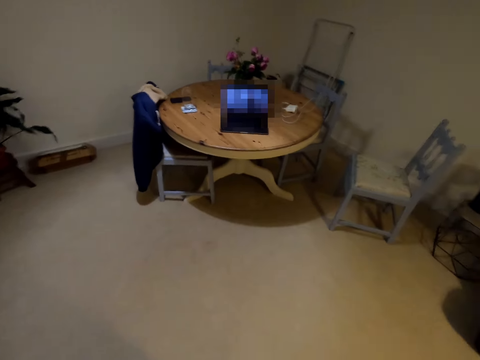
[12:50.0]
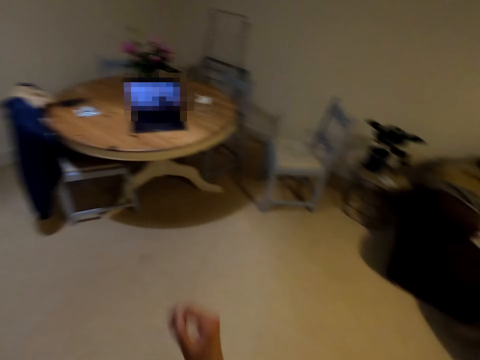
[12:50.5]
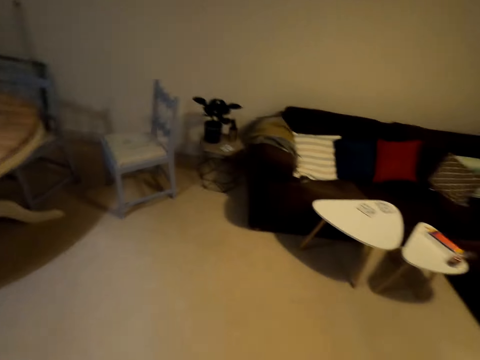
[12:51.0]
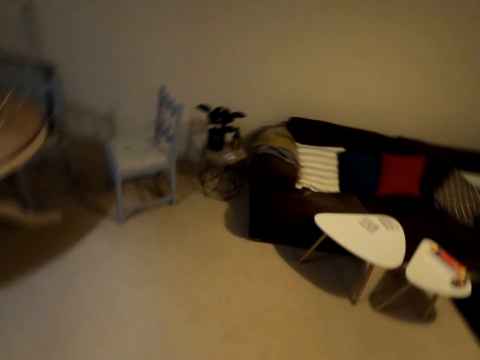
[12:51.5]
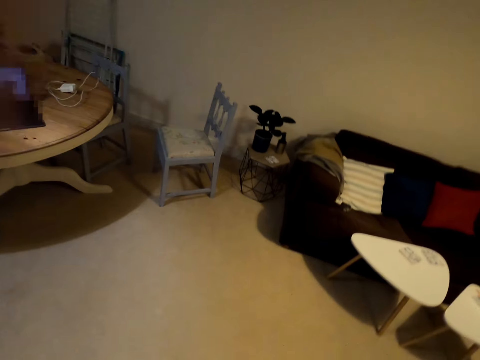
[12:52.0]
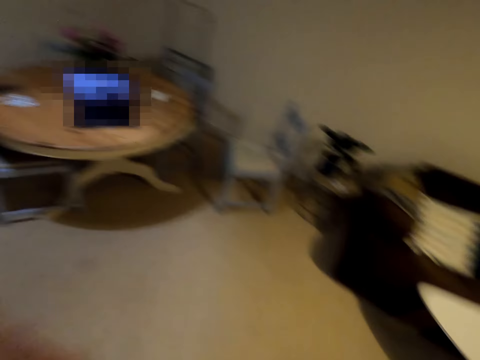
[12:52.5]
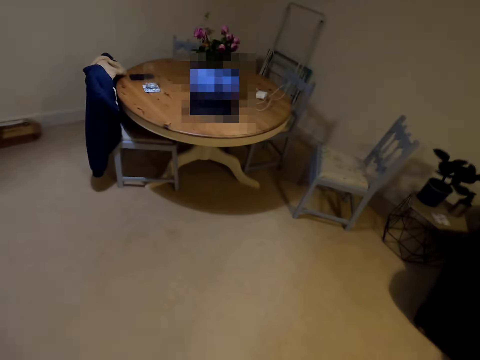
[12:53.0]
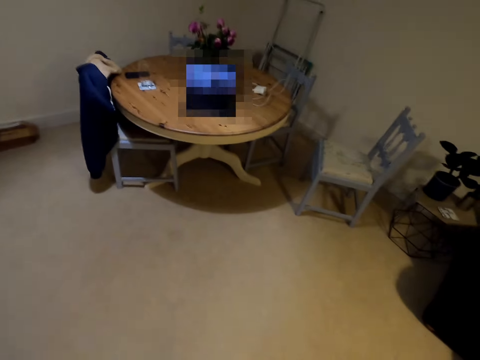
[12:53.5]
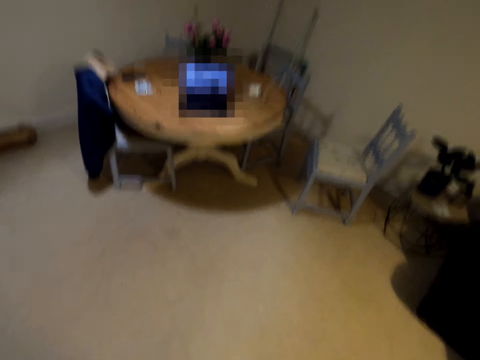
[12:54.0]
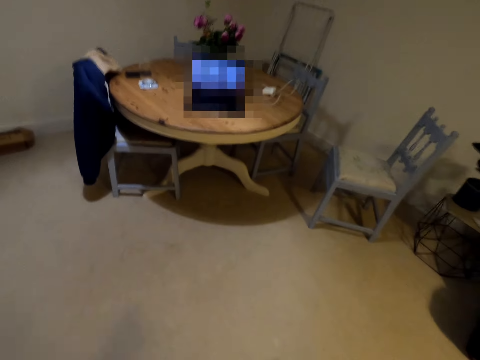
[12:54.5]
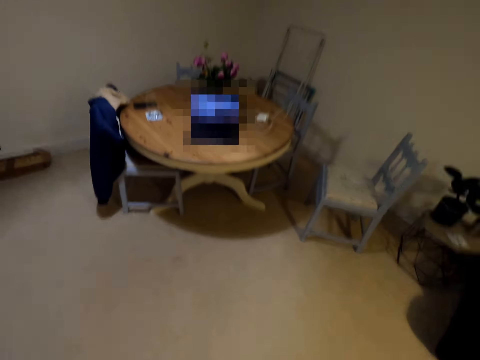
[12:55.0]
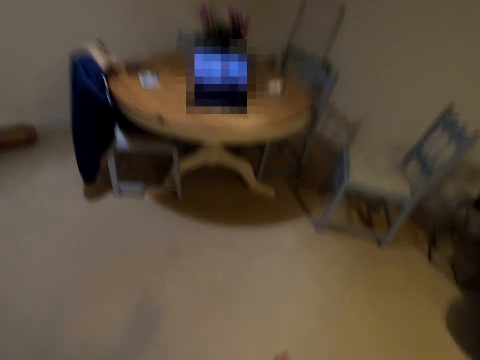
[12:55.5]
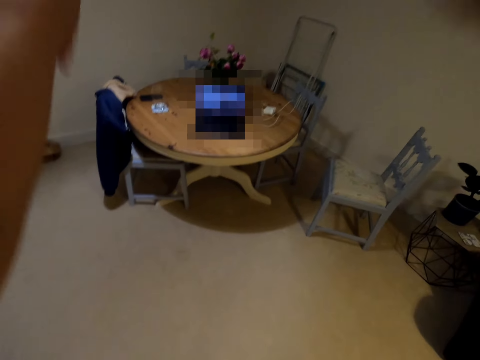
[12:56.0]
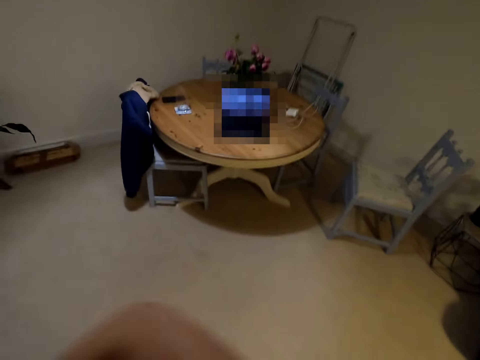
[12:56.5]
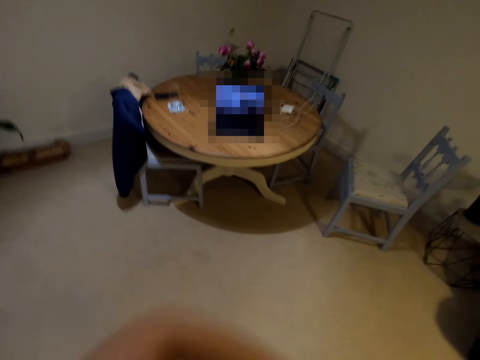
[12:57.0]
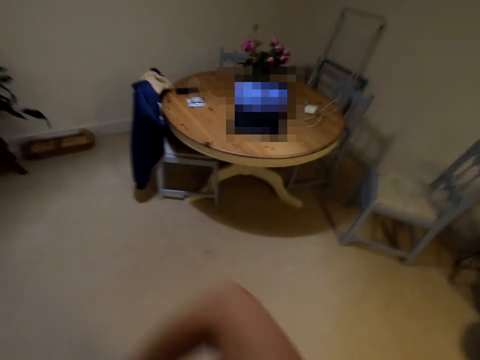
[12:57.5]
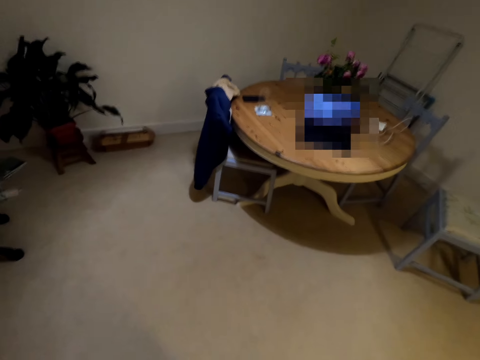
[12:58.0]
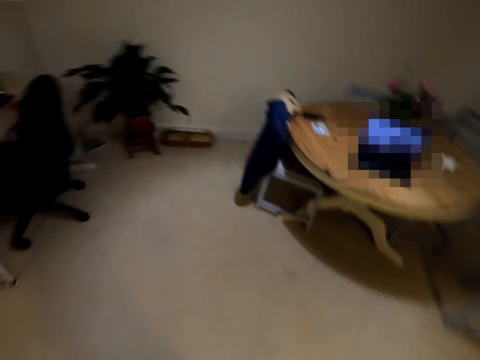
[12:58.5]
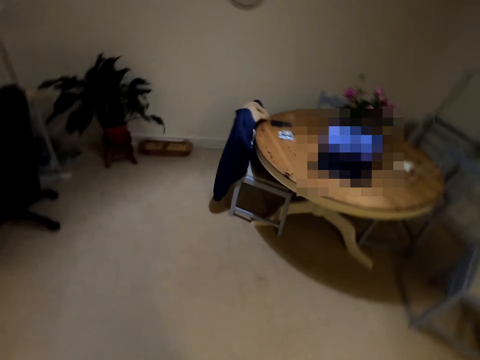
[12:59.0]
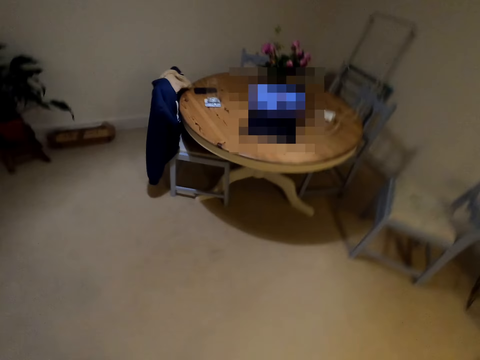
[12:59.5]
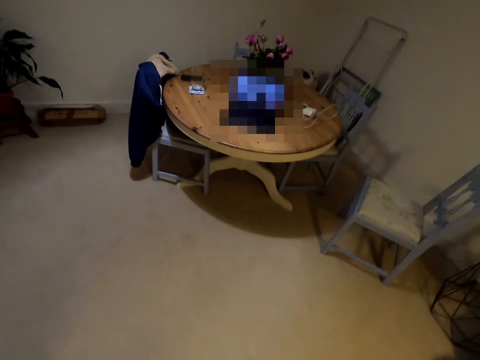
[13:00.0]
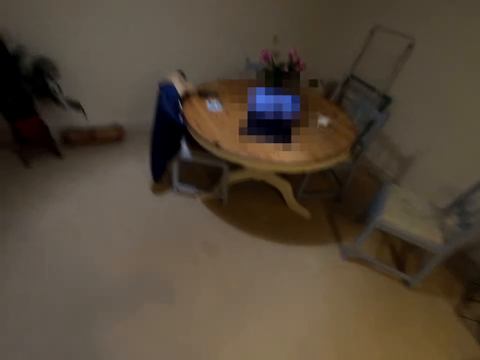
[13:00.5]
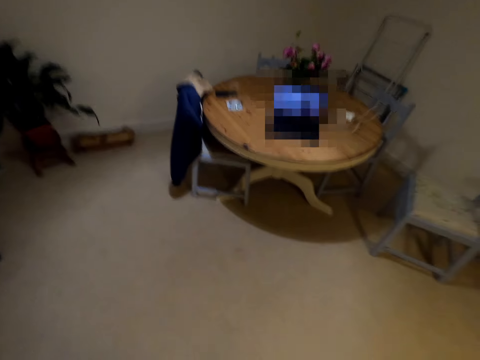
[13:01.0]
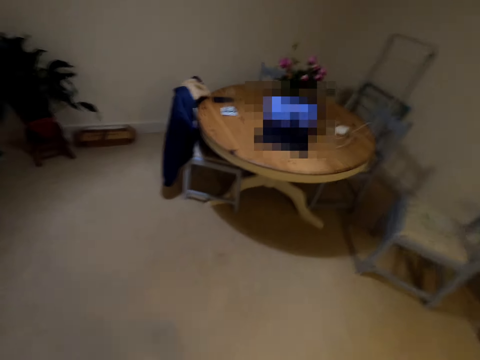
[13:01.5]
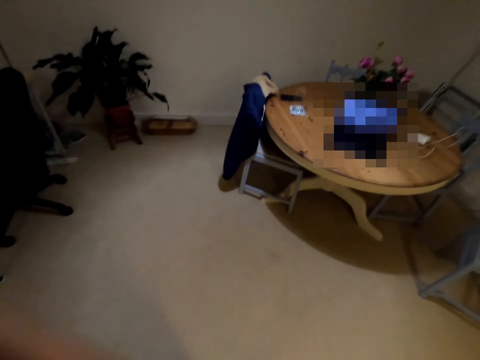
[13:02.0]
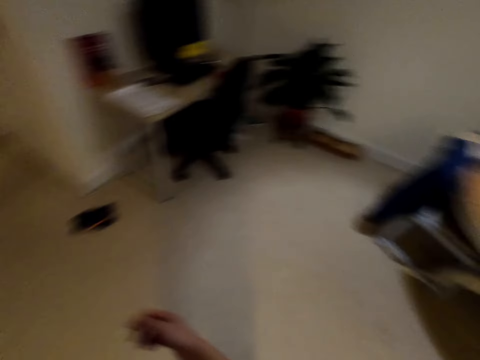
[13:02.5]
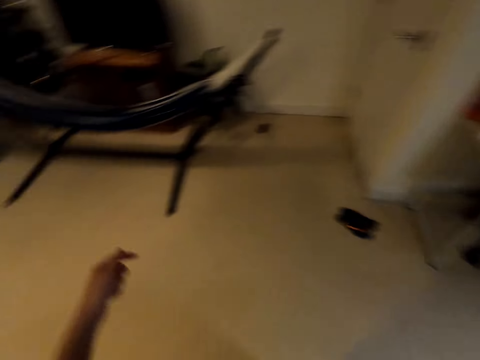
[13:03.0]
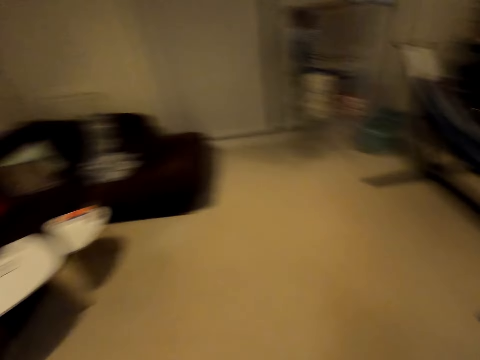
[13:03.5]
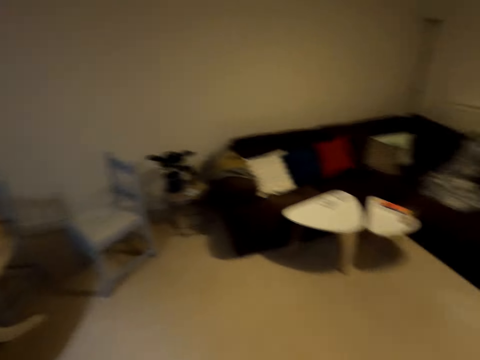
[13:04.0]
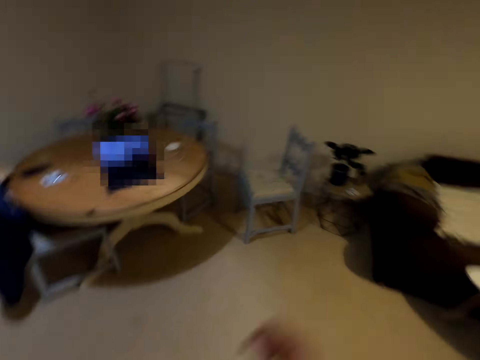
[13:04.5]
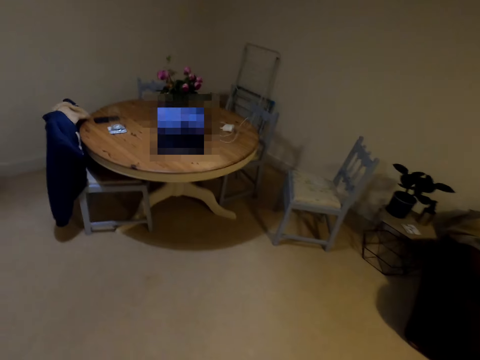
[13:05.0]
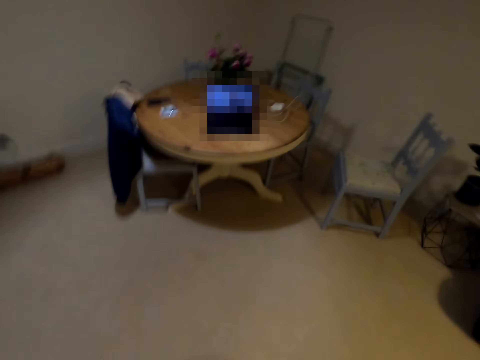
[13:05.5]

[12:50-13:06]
The camera wearer lifts her hands up. She claps her hands. She claps her hands again. She turns around.

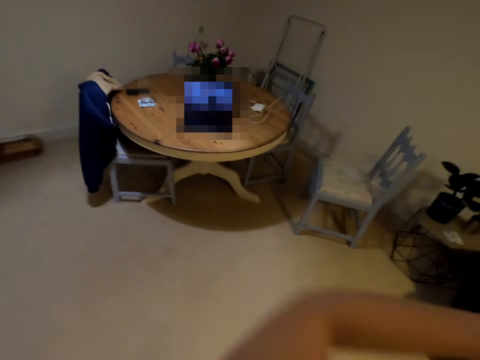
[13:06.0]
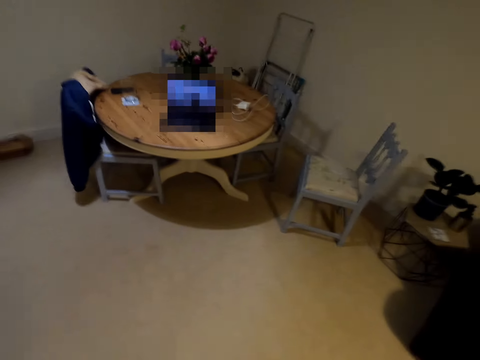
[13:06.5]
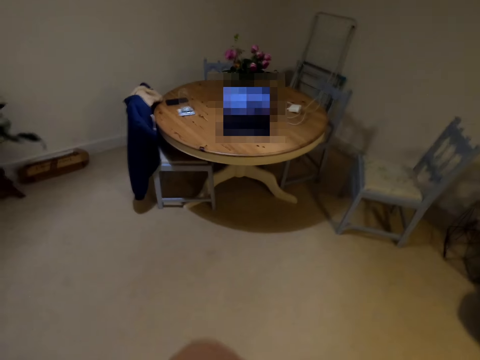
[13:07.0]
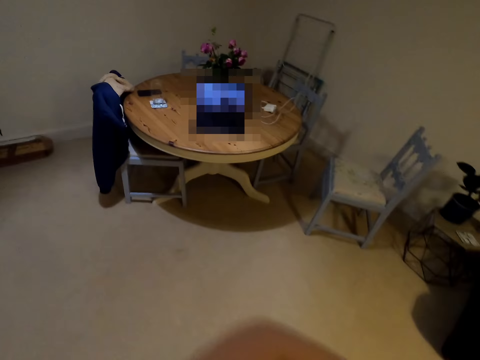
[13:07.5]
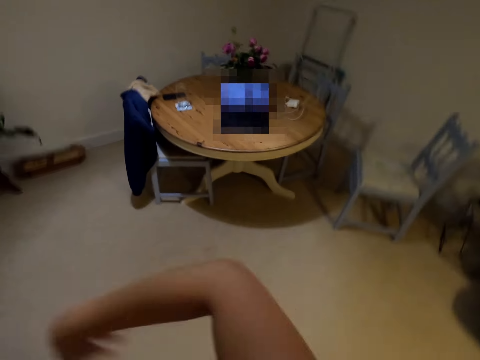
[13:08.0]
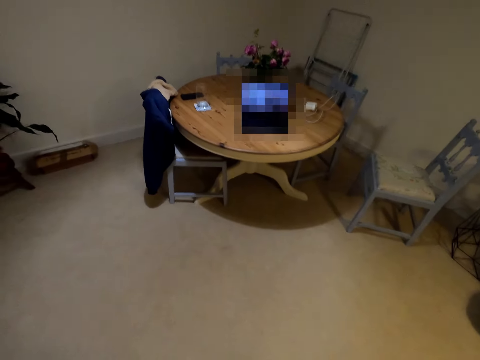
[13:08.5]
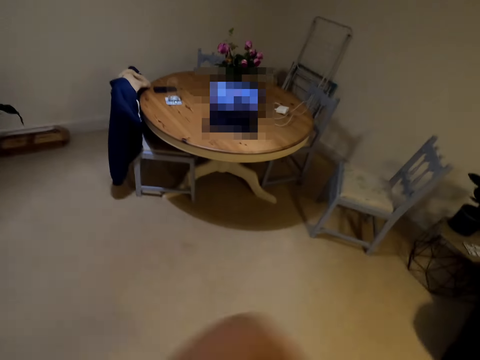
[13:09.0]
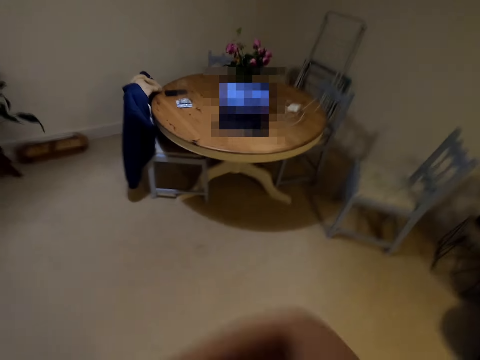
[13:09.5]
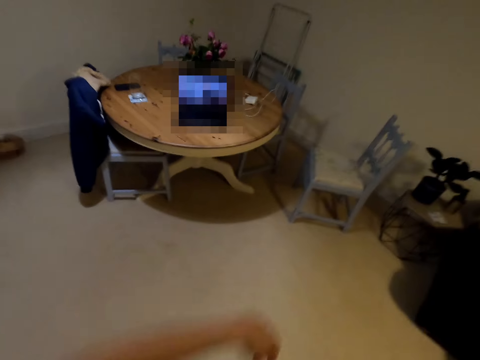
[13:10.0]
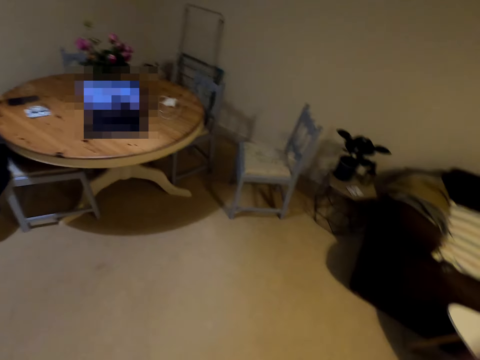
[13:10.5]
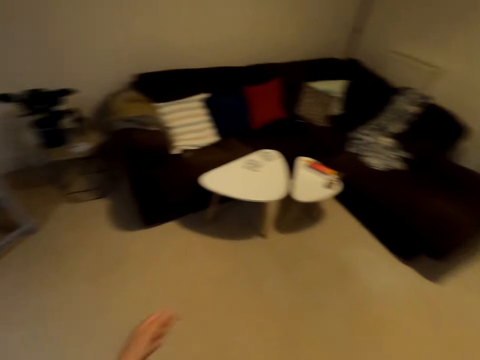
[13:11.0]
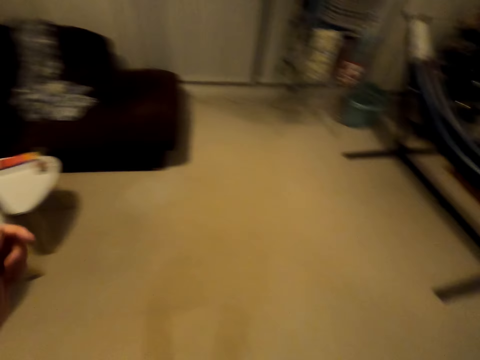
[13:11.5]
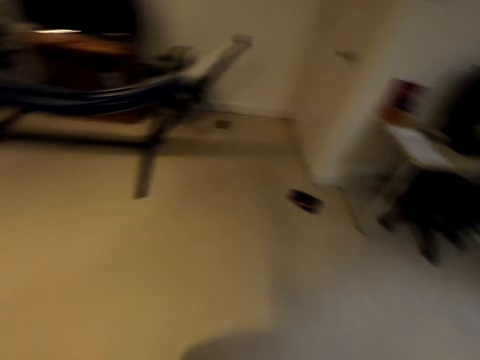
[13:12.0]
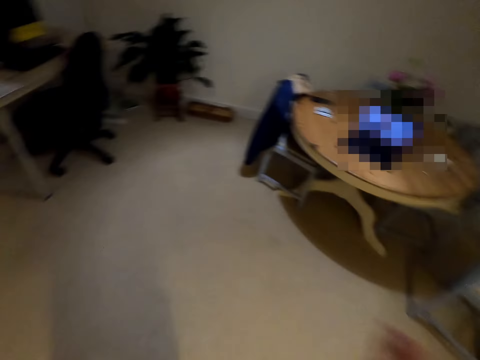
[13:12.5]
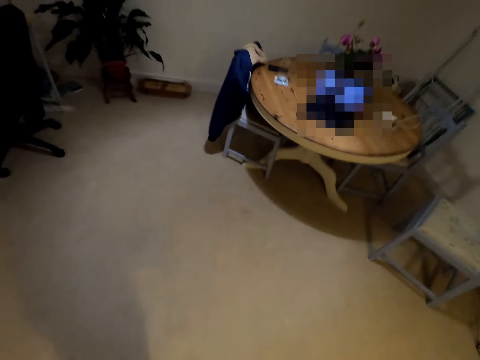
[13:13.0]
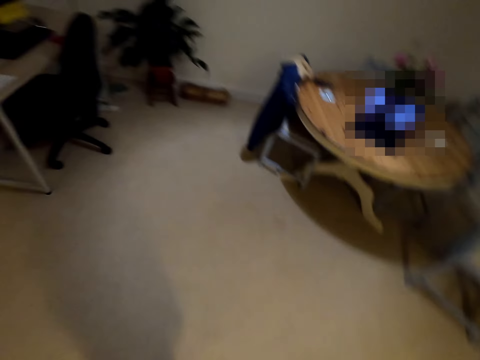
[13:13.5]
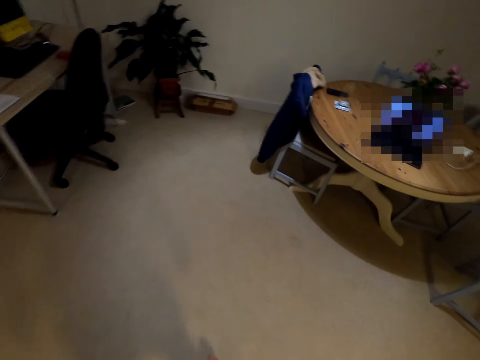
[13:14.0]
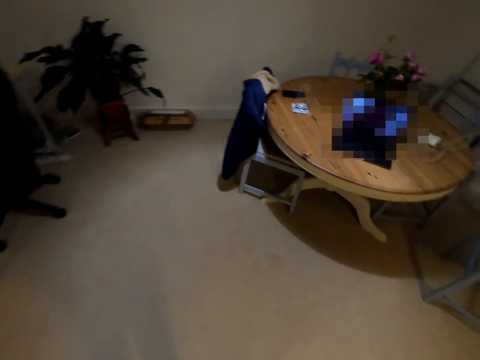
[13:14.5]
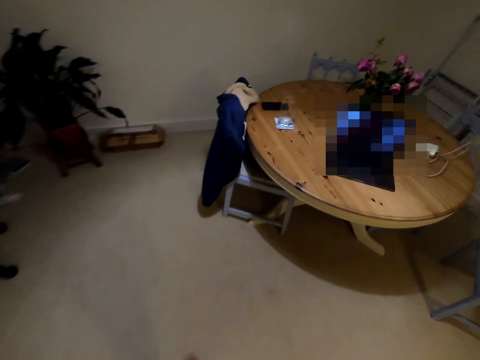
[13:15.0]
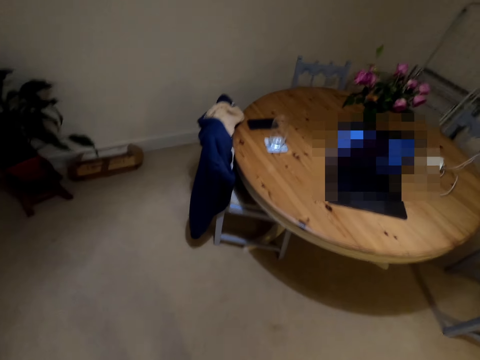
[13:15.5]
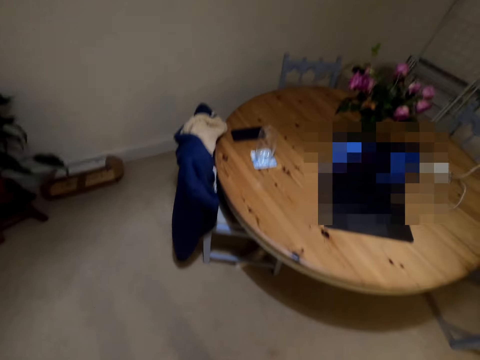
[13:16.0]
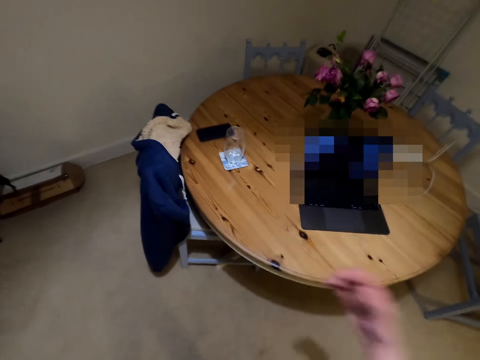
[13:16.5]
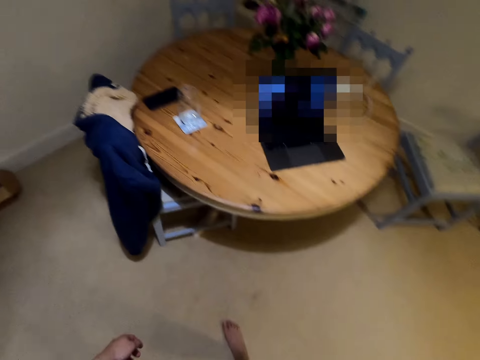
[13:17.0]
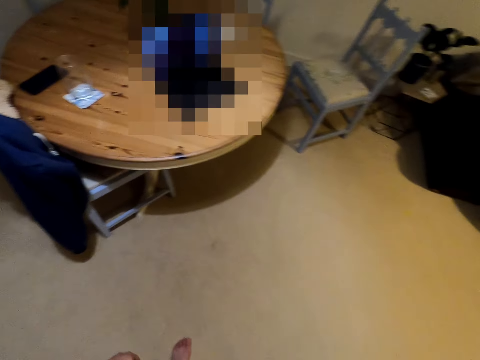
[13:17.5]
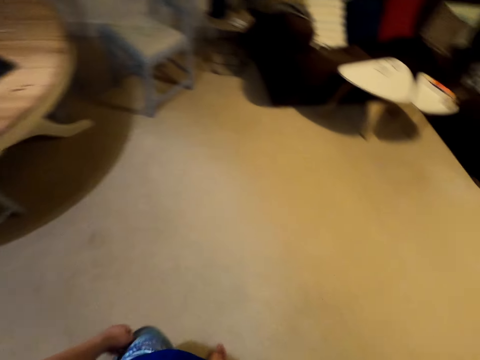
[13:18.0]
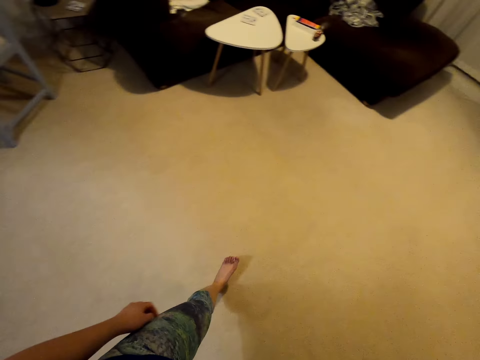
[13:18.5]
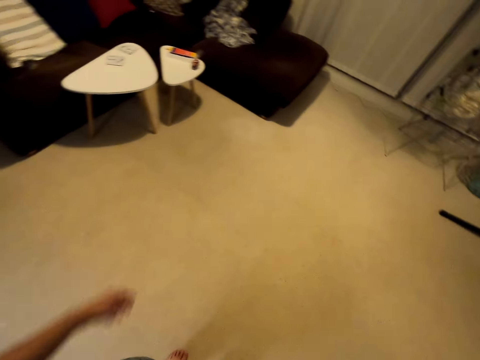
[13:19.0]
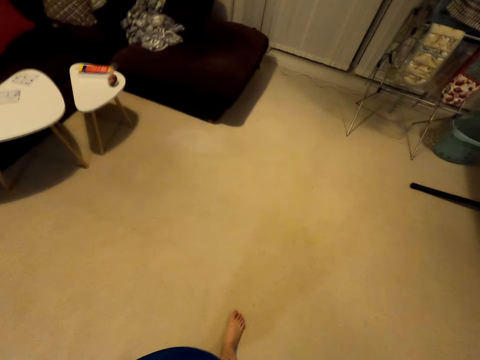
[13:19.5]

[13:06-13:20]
The camera wearer claps her hands repeatedly. She dances in the house and turns around. She looks around the house. She dances in the house and walks around the house.
